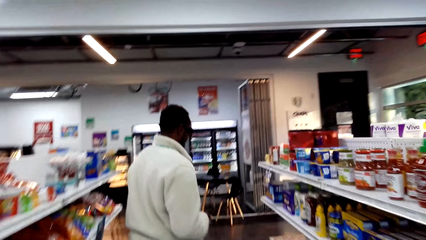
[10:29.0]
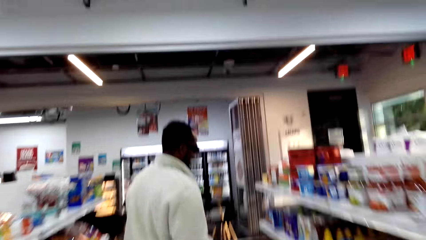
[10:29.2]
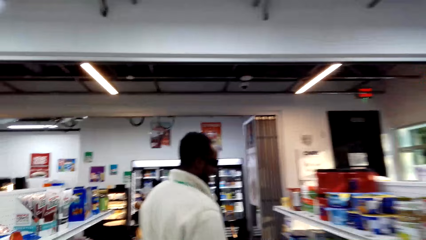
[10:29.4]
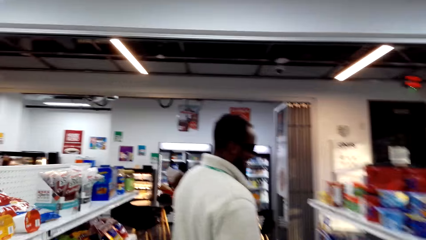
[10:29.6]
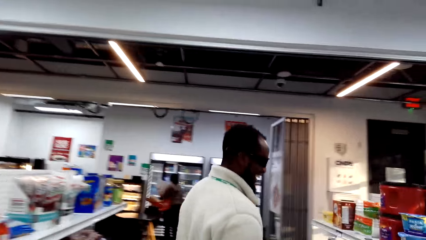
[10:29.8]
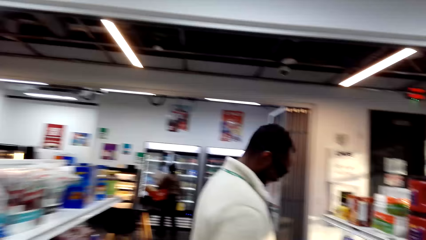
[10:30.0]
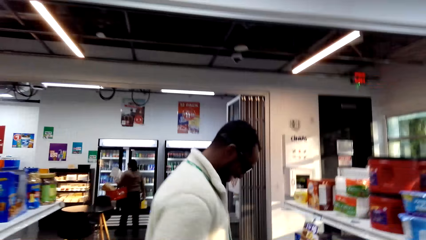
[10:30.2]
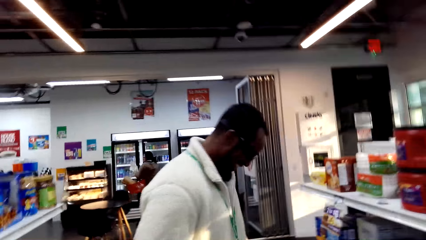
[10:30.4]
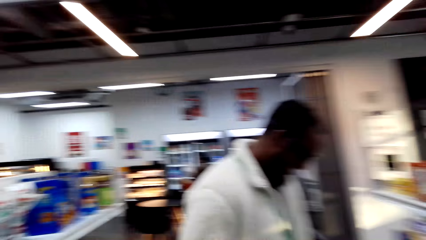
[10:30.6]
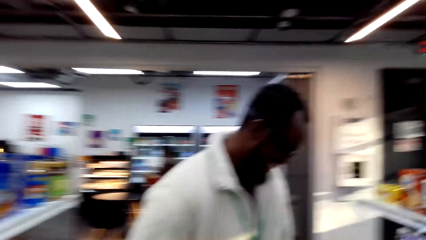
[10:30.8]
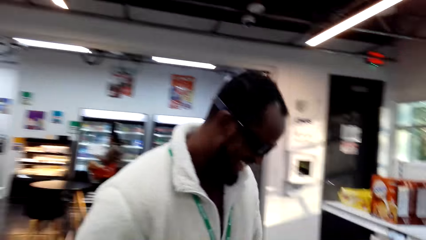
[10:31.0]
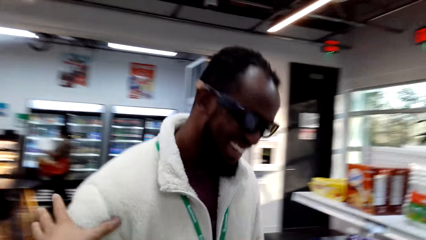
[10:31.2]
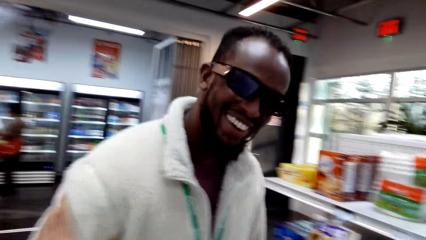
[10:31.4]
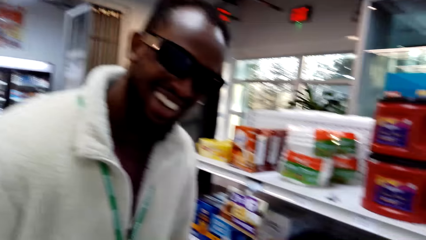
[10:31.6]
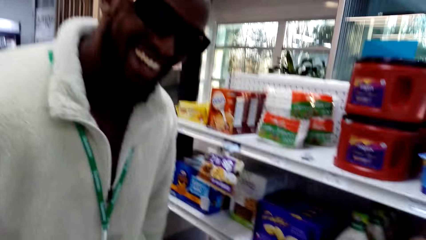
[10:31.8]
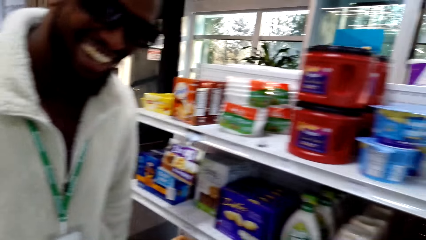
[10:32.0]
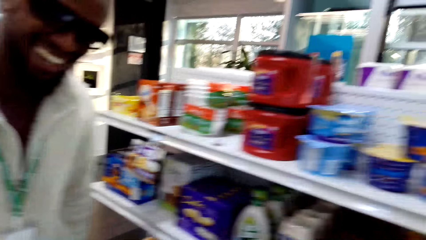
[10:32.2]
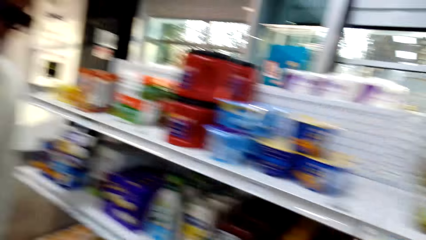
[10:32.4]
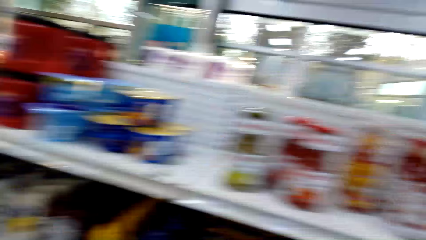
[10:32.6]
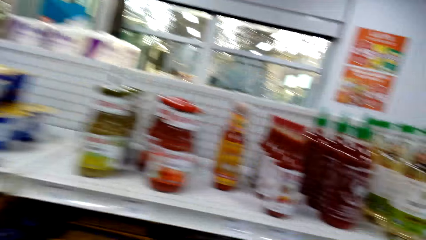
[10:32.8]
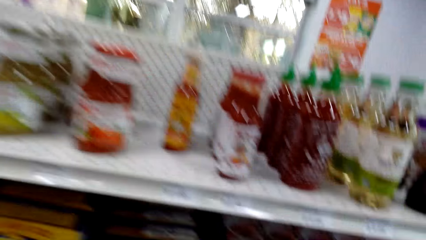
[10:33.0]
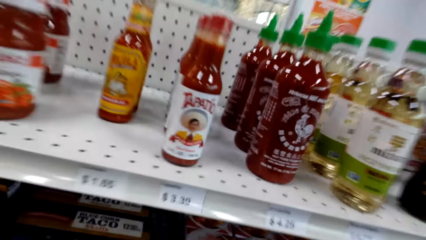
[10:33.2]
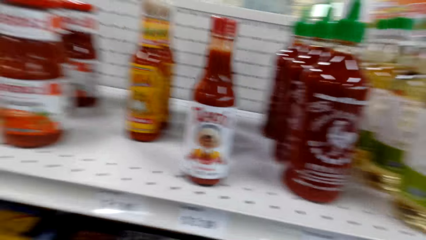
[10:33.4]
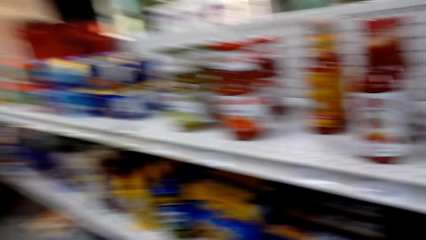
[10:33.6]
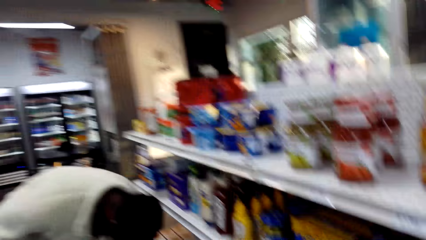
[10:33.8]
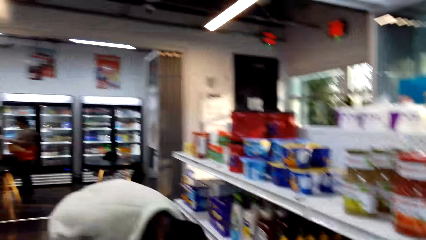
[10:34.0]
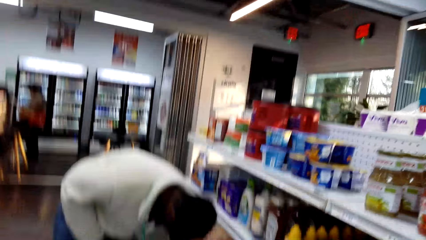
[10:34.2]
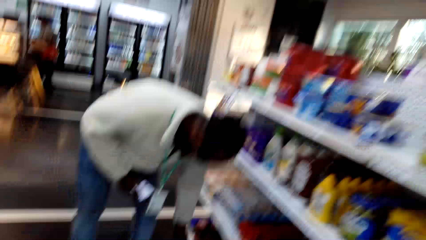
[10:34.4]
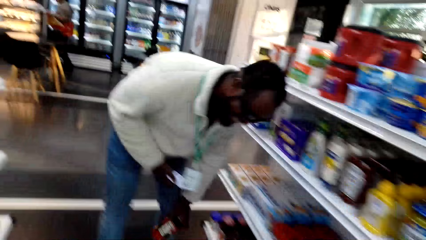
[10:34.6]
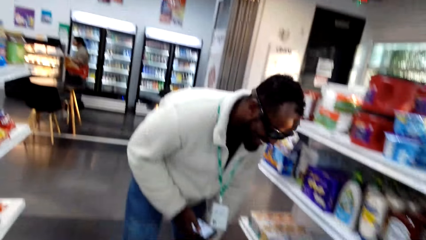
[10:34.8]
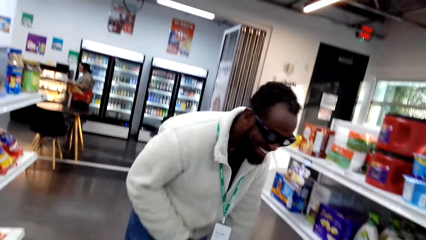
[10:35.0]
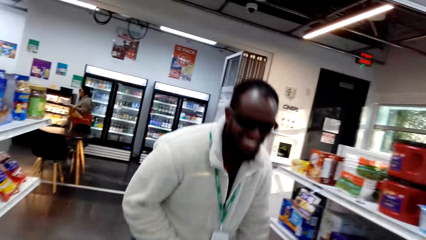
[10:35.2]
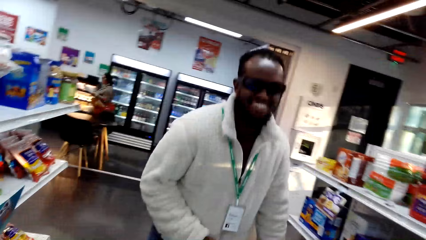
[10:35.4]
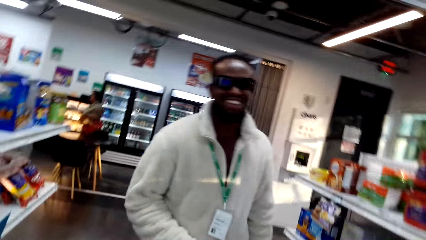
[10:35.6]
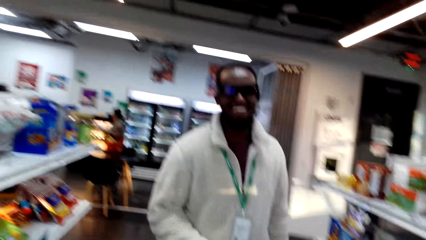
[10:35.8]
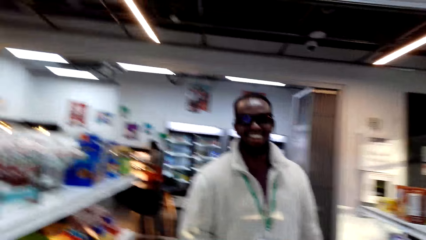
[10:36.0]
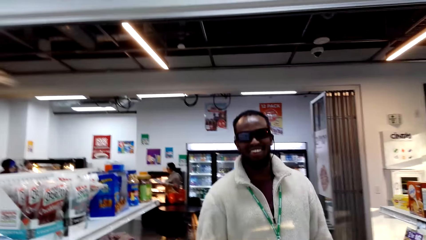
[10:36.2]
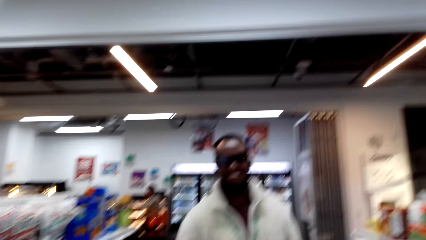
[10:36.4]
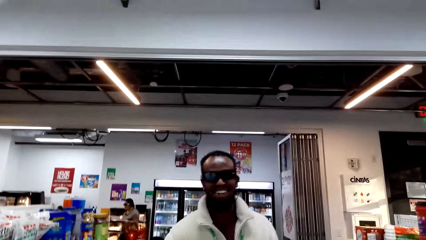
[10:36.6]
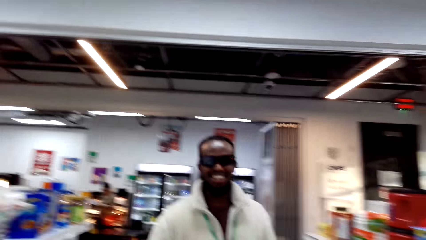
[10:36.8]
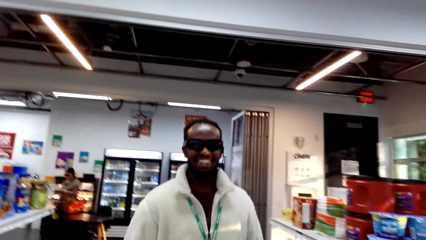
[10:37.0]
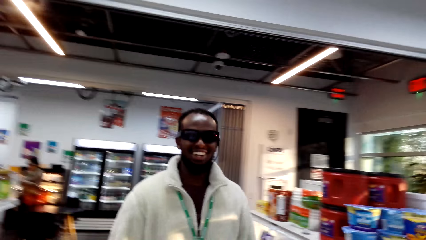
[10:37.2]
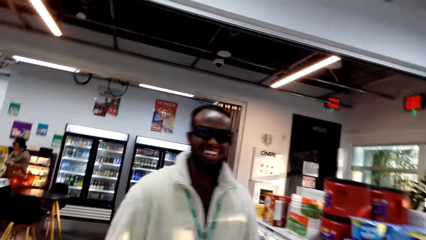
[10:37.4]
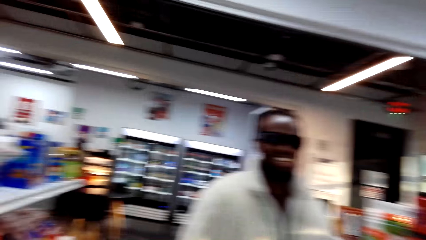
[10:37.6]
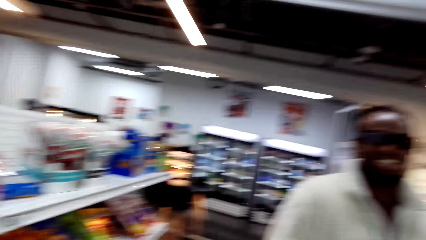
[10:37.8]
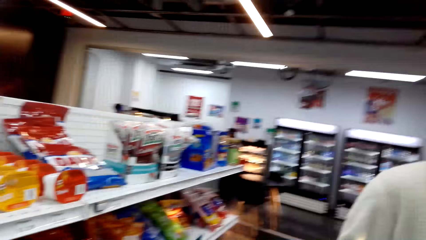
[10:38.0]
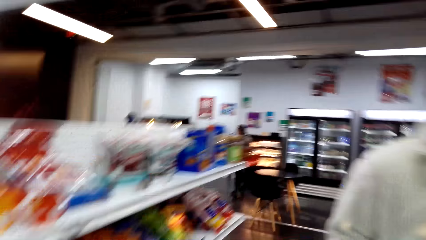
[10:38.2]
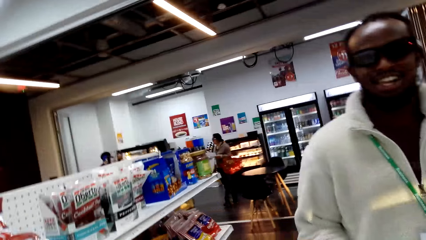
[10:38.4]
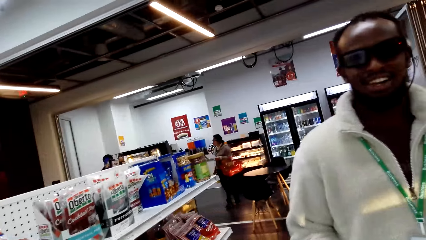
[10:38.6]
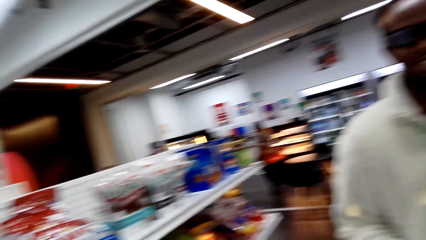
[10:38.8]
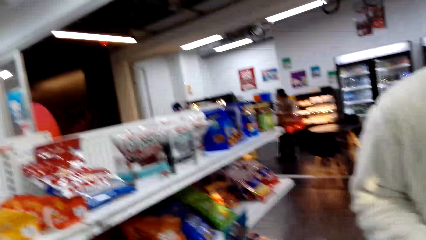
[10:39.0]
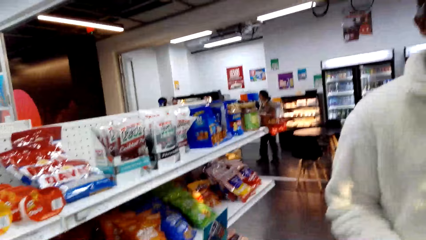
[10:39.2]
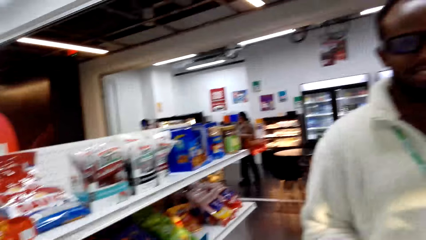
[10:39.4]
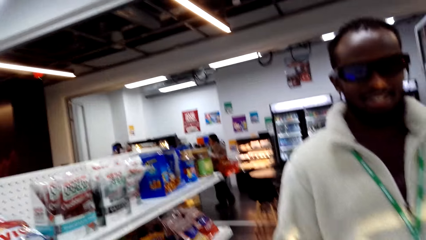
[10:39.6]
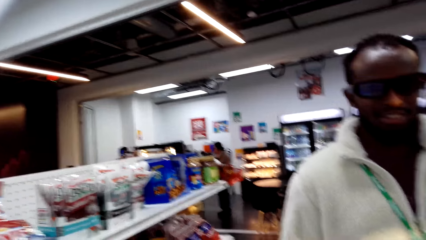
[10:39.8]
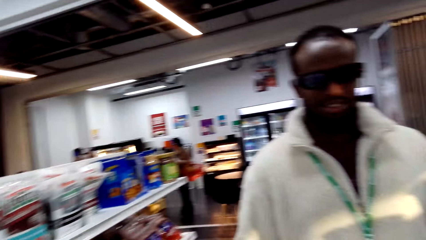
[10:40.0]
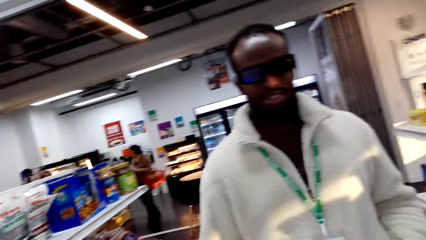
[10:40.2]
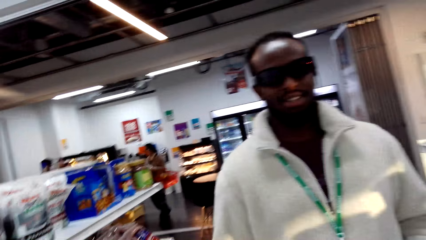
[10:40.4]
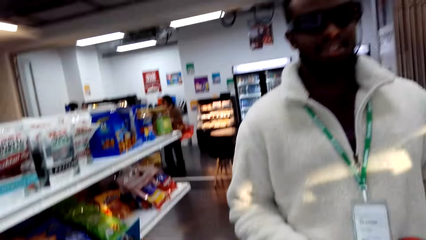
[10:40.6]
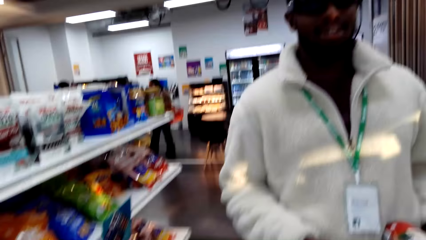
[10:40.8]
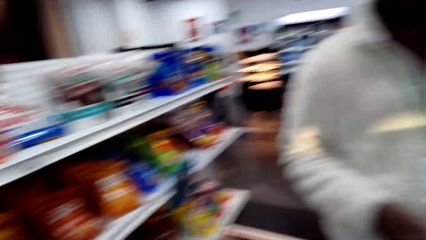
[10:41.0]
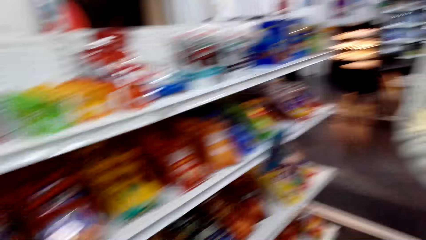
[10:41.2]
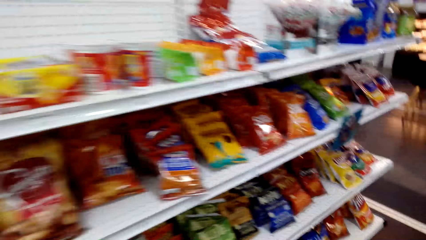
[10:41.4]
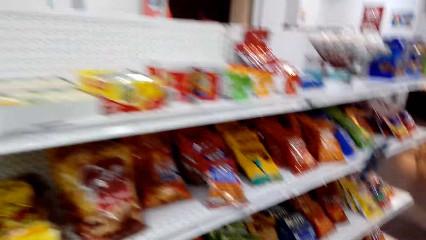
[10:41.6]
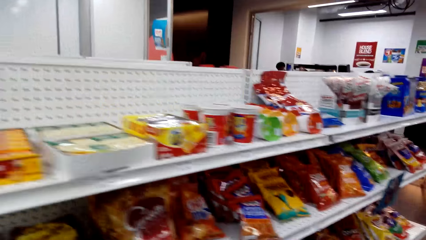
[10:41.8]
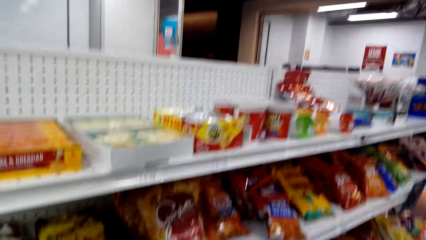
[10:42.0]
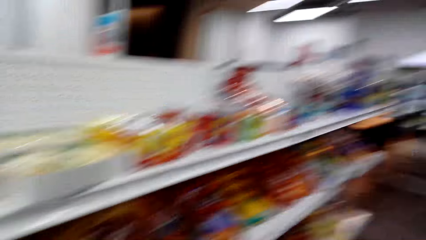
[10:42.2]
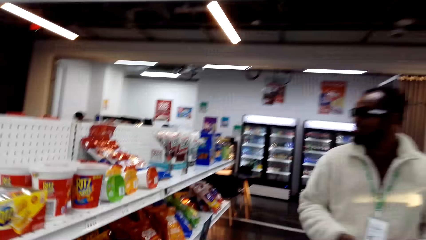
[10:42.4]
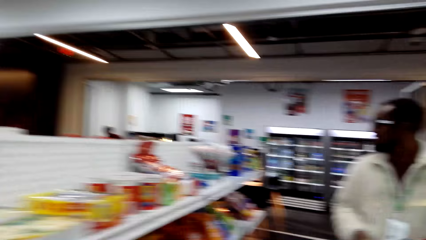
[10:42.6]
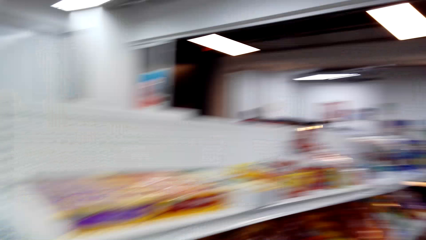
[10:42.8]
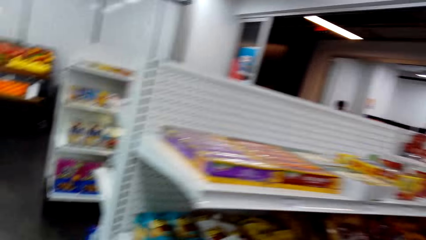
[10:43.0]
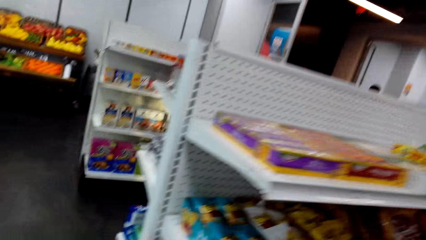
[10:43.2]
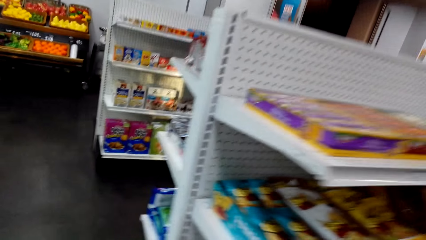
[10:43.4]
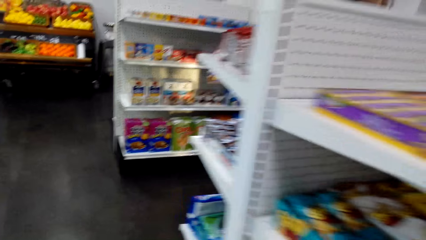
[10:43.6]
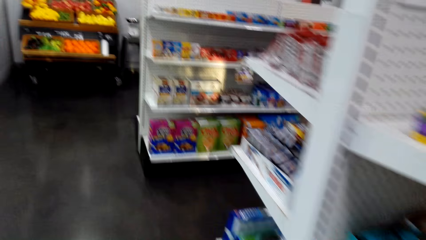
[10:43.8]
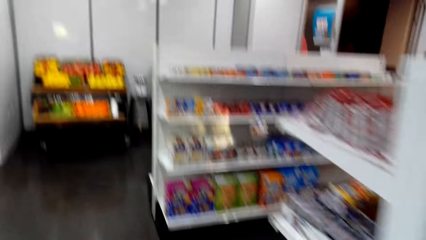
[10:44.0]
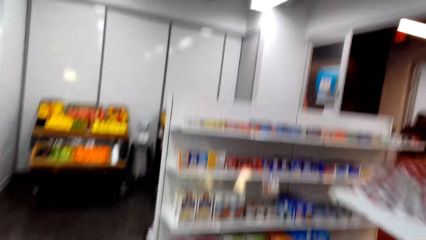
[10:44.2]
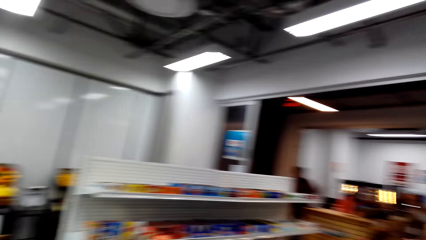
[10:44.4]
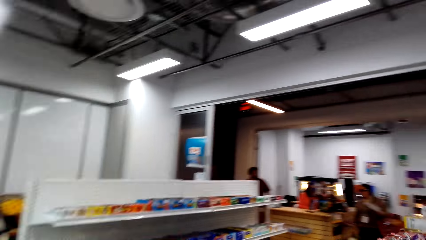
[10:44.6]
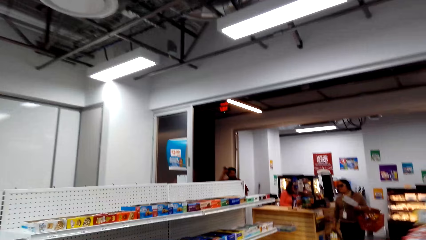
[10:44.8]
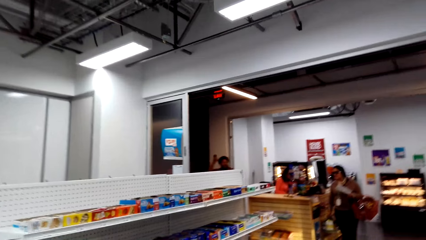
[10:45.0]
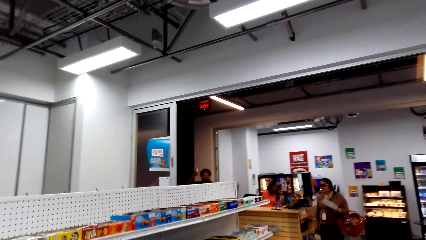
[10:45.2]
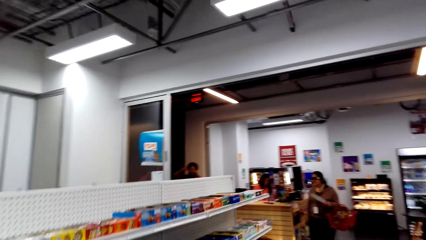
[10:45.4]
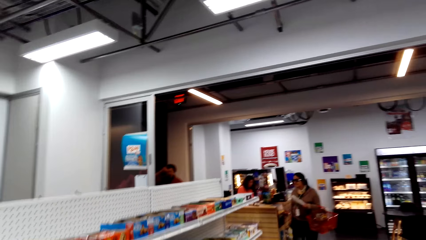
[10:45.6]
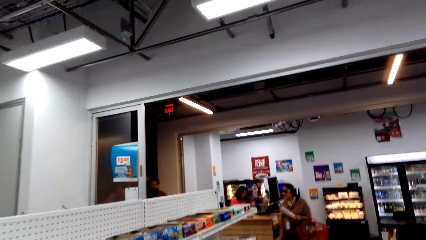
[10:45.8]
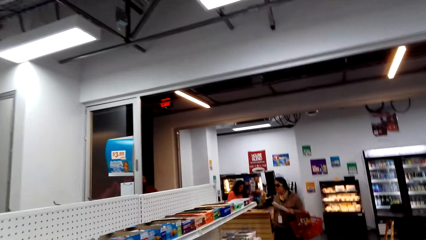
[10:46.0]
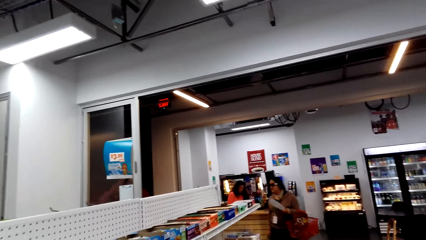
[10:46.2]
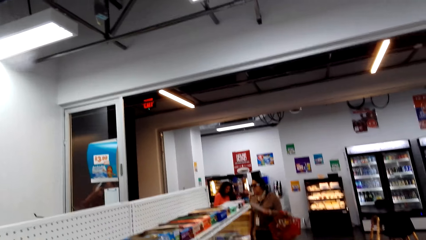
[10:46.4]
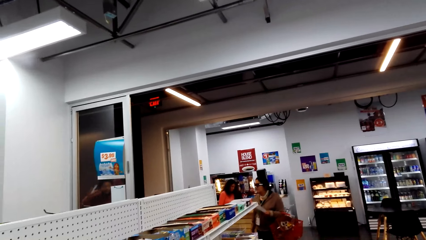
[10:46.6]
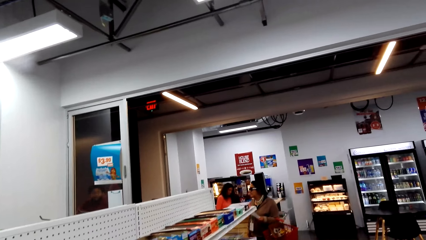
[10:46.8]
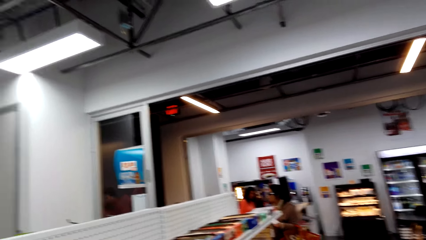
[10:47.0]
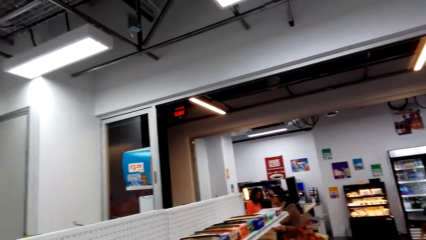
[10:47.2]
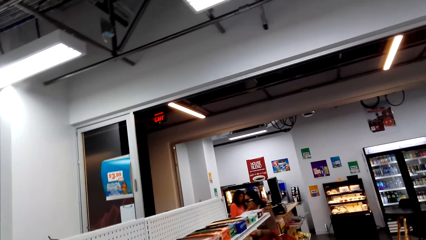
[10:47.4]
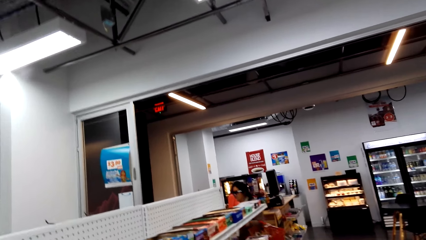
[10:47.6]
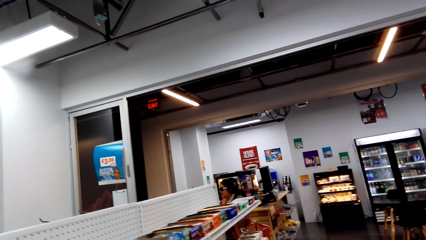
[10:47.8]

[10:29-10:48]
The camera wearer converses with a man. They look around. They walk around the supermarket.
